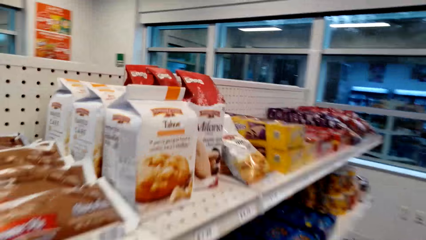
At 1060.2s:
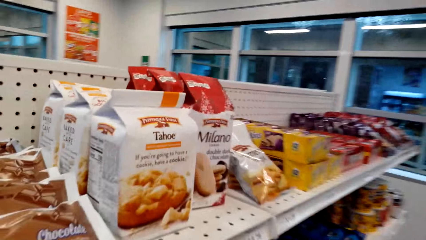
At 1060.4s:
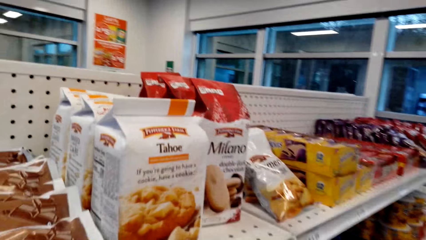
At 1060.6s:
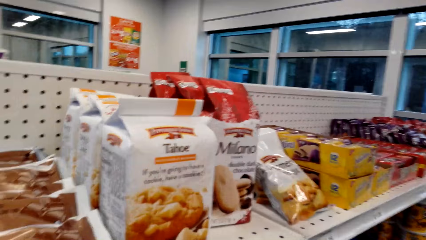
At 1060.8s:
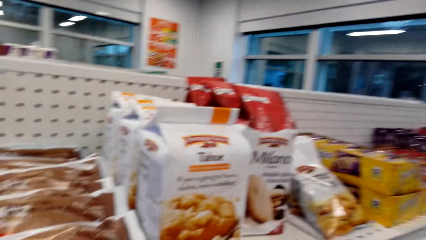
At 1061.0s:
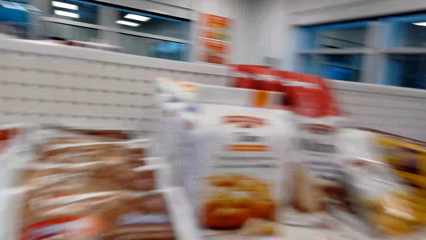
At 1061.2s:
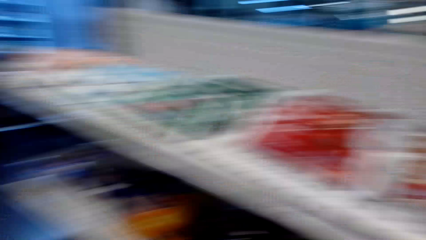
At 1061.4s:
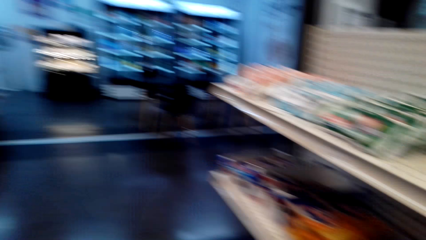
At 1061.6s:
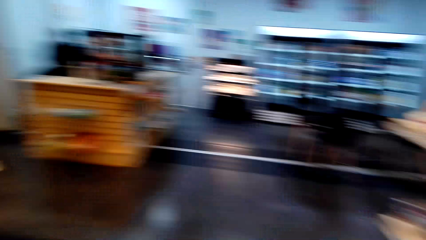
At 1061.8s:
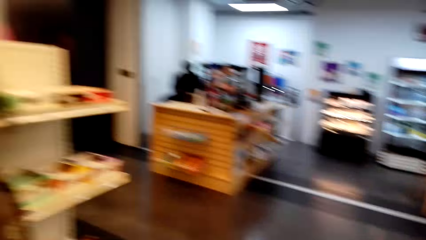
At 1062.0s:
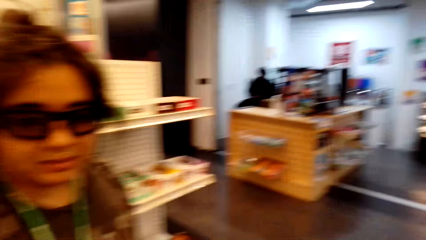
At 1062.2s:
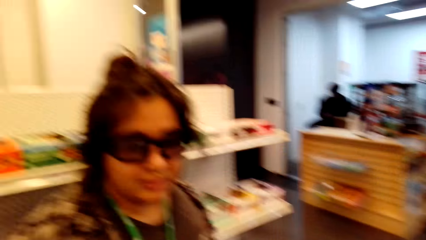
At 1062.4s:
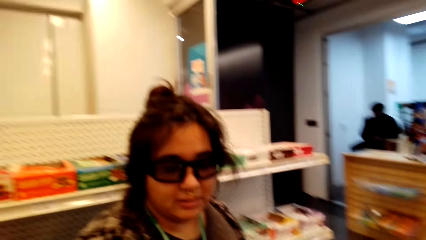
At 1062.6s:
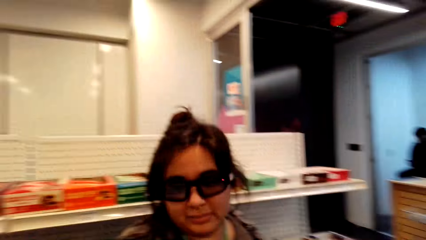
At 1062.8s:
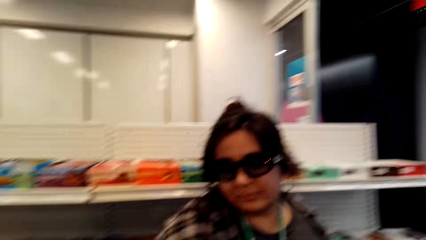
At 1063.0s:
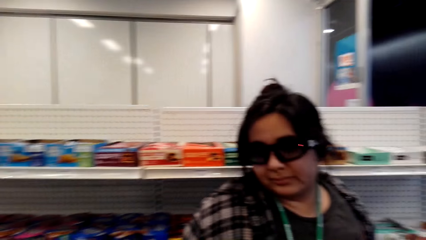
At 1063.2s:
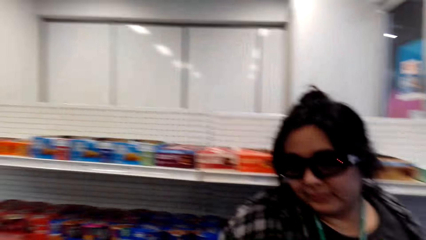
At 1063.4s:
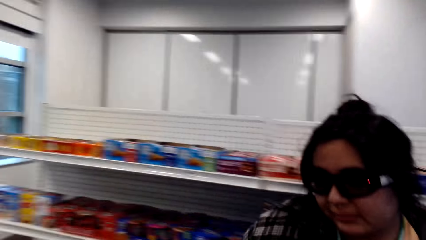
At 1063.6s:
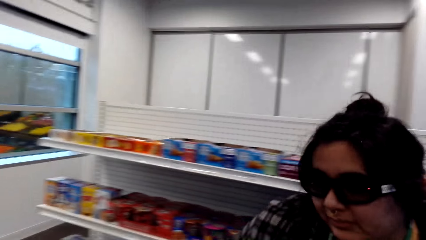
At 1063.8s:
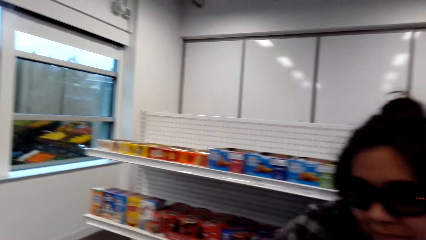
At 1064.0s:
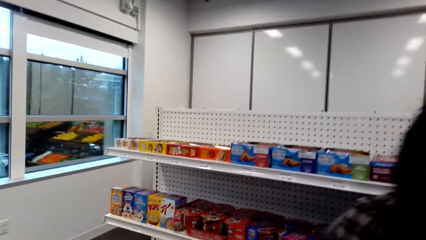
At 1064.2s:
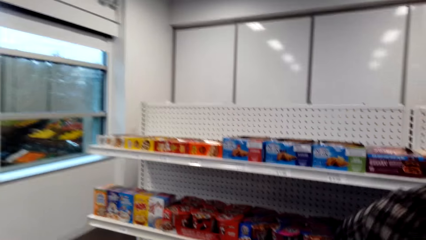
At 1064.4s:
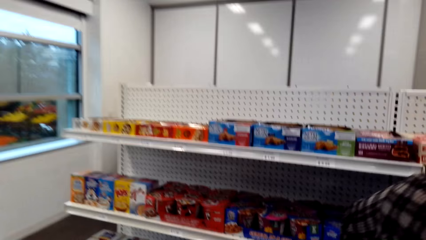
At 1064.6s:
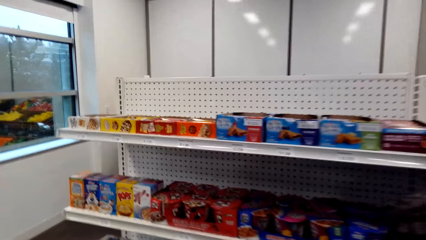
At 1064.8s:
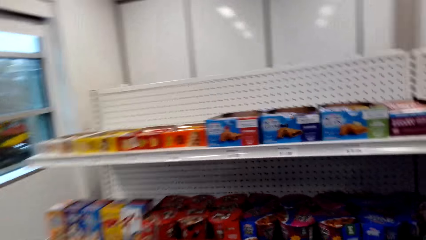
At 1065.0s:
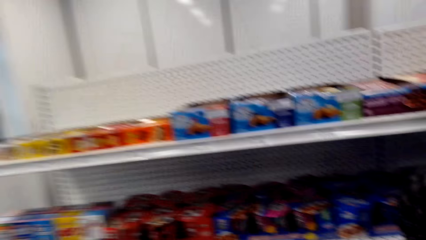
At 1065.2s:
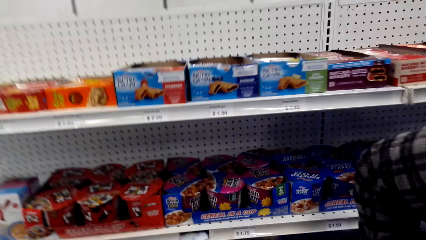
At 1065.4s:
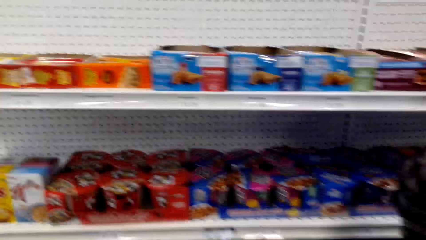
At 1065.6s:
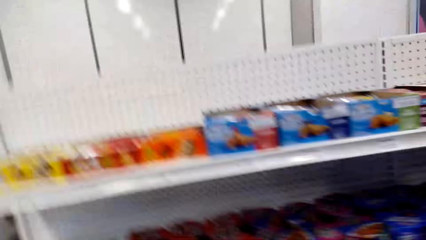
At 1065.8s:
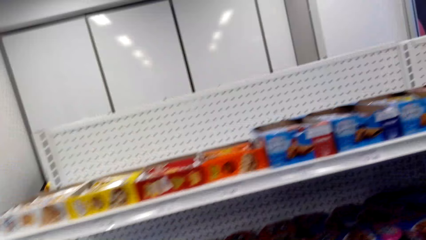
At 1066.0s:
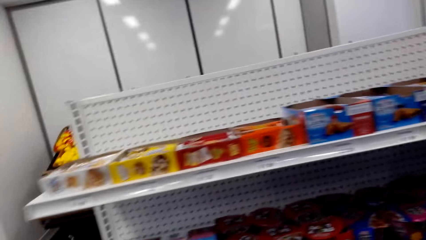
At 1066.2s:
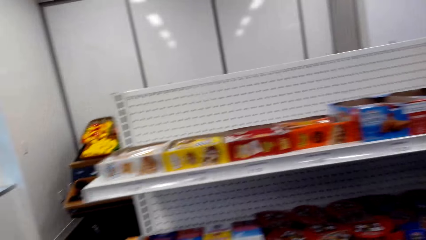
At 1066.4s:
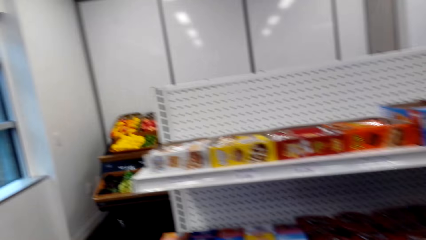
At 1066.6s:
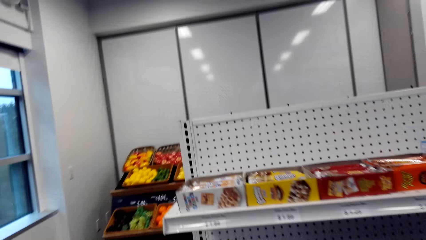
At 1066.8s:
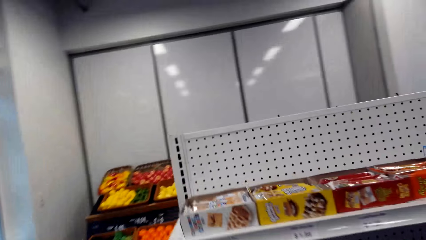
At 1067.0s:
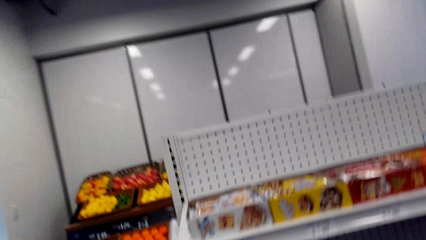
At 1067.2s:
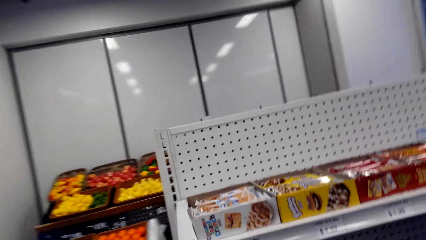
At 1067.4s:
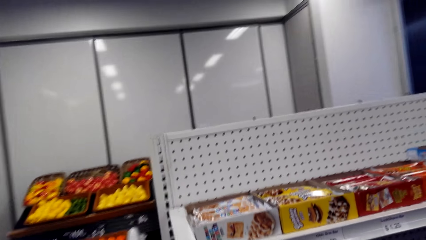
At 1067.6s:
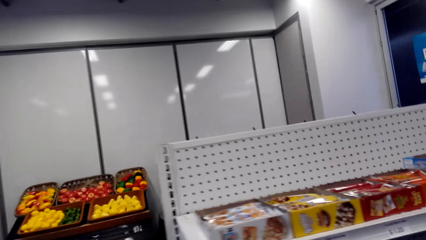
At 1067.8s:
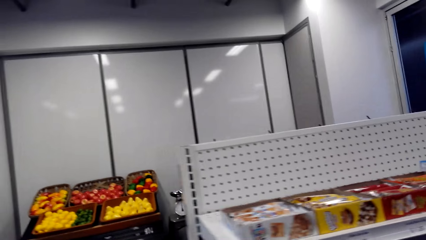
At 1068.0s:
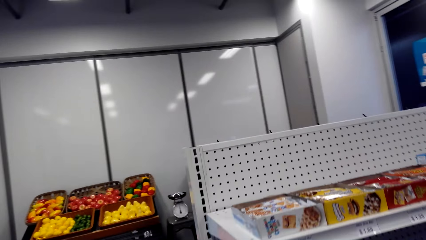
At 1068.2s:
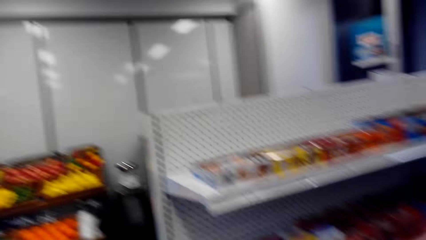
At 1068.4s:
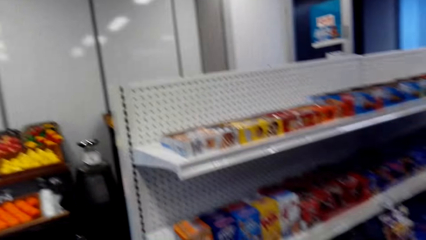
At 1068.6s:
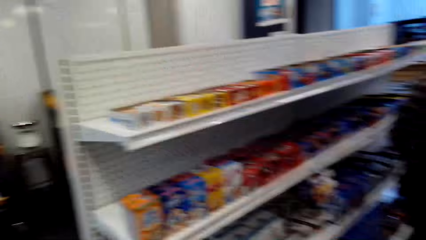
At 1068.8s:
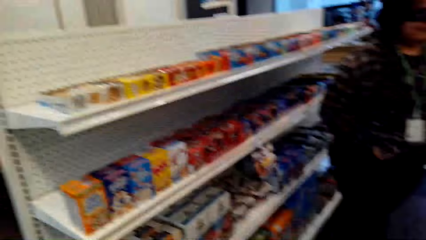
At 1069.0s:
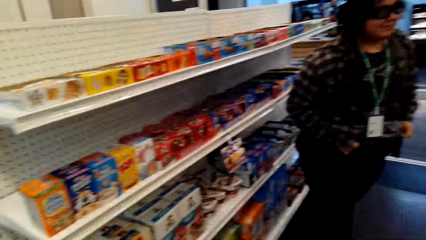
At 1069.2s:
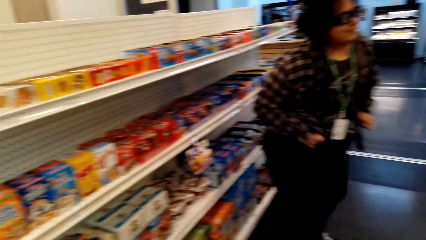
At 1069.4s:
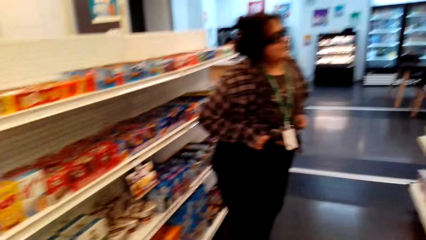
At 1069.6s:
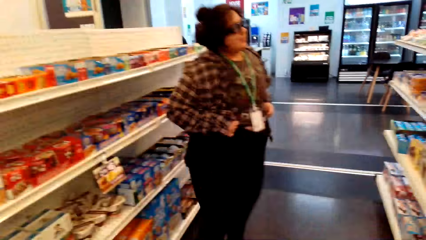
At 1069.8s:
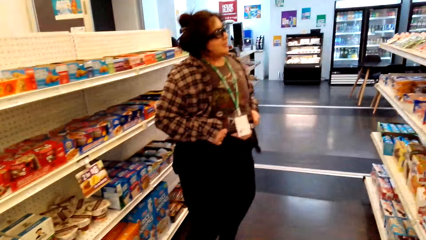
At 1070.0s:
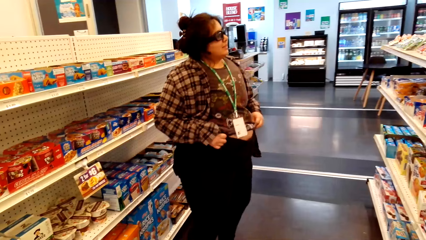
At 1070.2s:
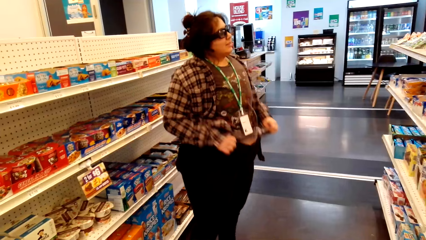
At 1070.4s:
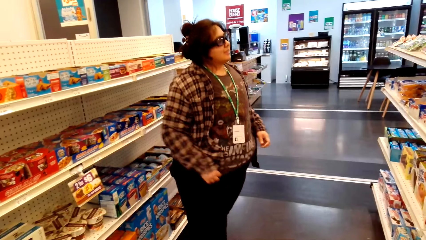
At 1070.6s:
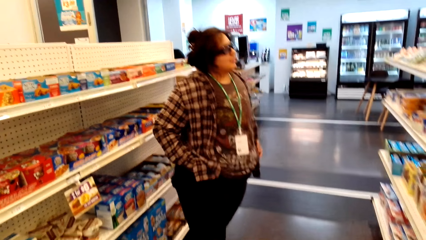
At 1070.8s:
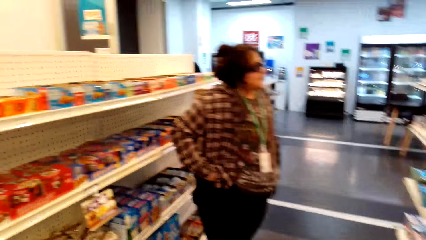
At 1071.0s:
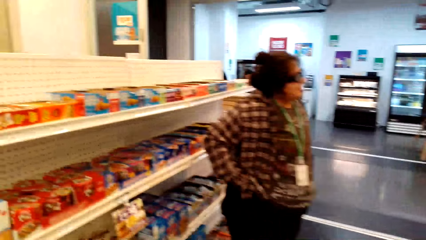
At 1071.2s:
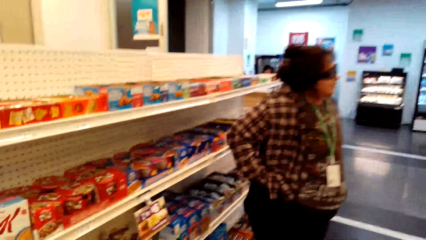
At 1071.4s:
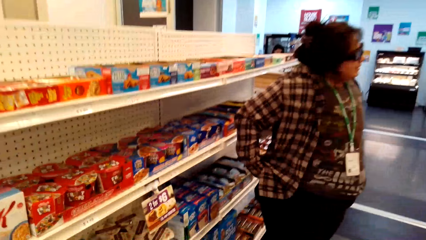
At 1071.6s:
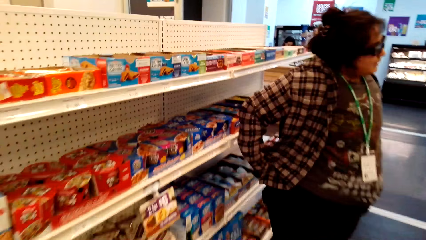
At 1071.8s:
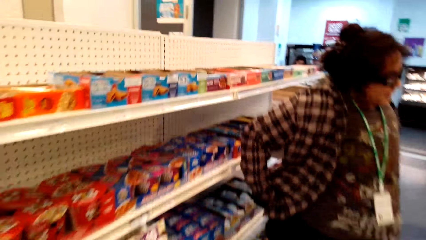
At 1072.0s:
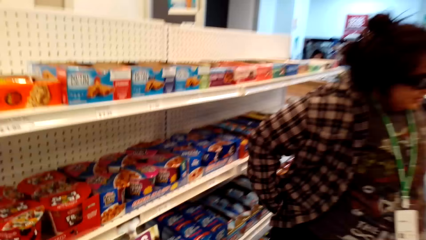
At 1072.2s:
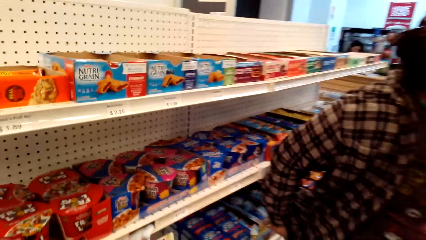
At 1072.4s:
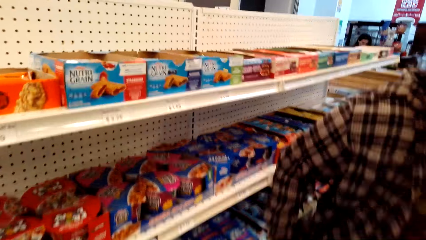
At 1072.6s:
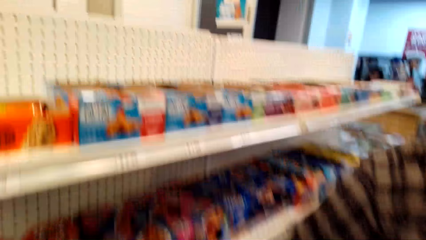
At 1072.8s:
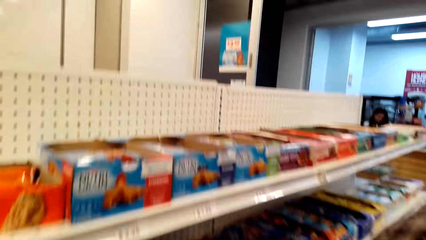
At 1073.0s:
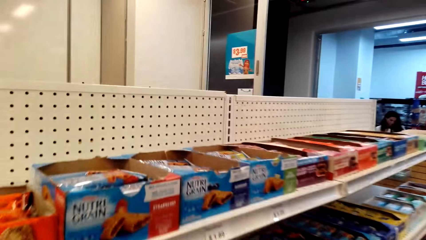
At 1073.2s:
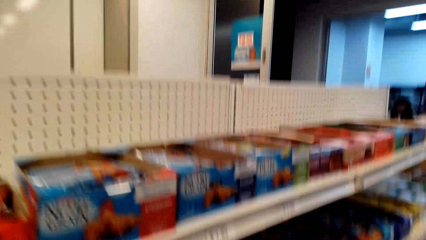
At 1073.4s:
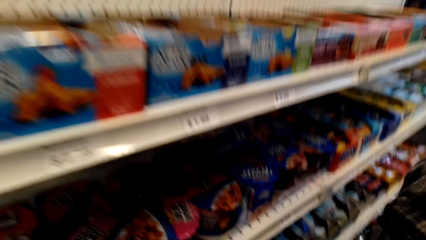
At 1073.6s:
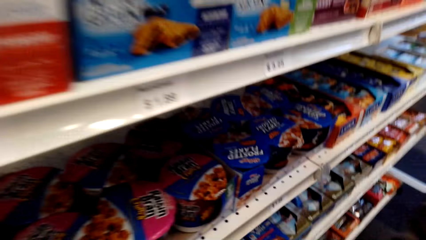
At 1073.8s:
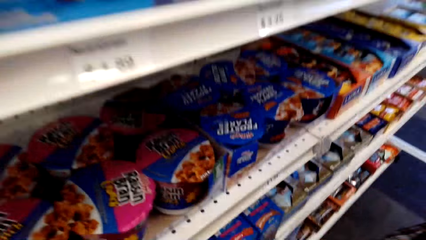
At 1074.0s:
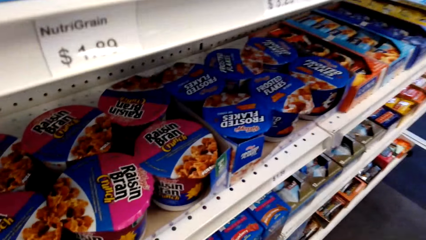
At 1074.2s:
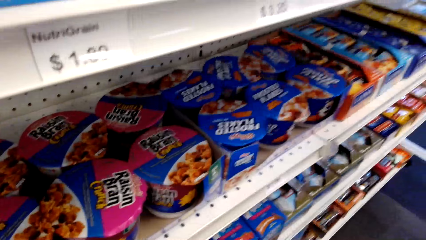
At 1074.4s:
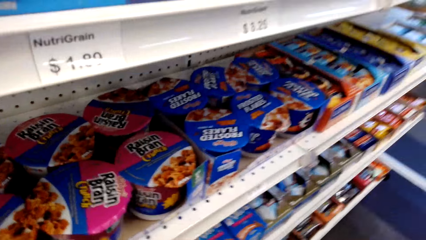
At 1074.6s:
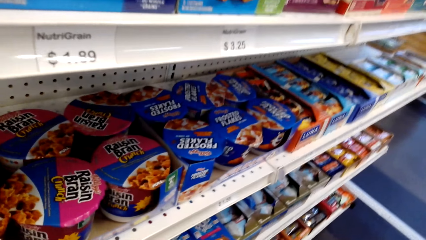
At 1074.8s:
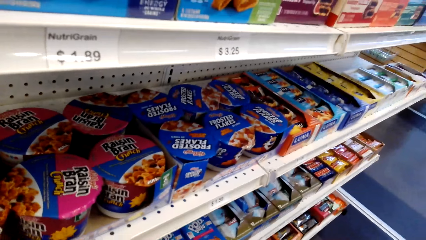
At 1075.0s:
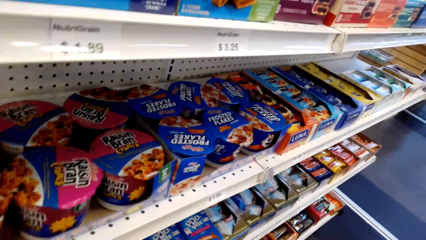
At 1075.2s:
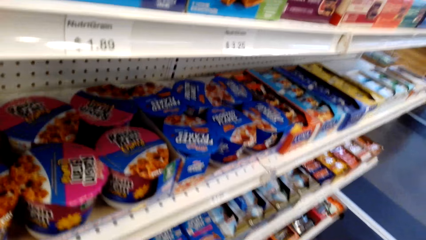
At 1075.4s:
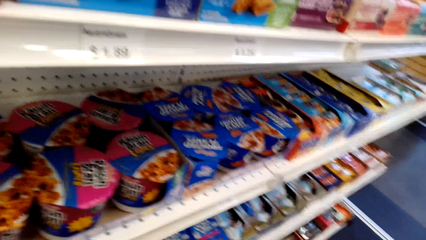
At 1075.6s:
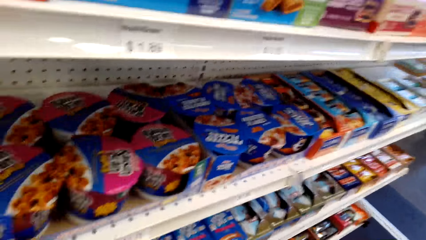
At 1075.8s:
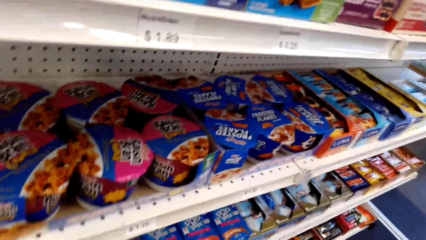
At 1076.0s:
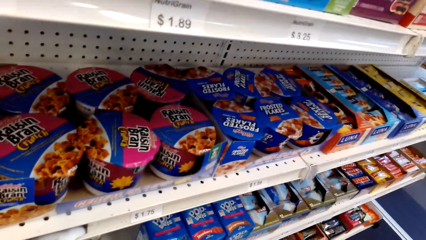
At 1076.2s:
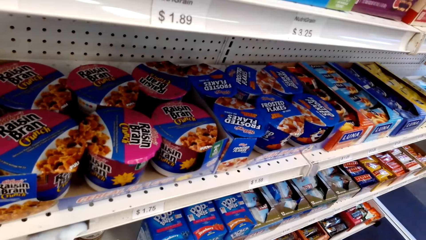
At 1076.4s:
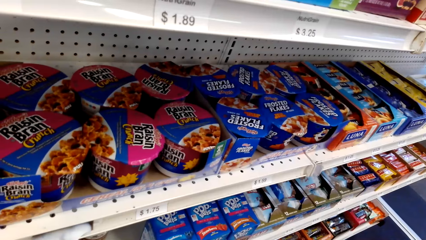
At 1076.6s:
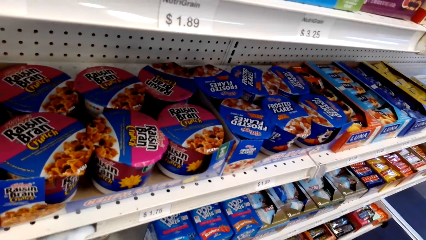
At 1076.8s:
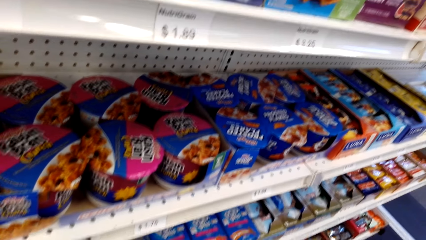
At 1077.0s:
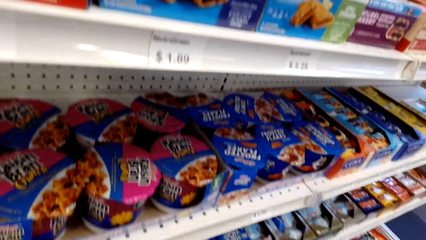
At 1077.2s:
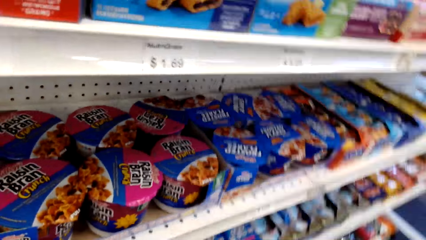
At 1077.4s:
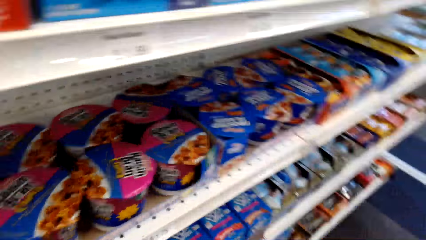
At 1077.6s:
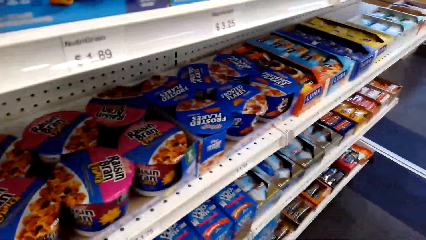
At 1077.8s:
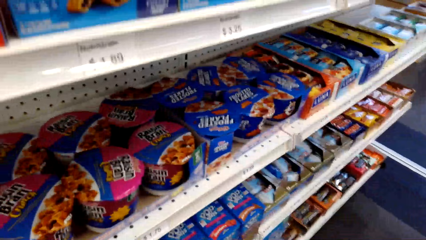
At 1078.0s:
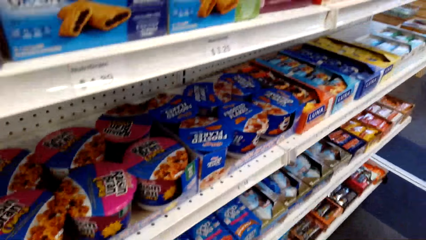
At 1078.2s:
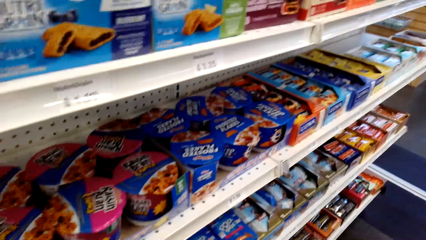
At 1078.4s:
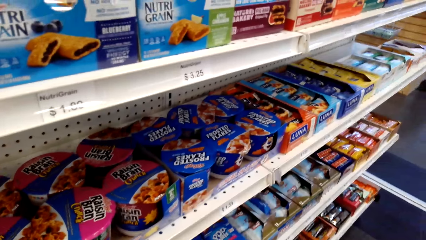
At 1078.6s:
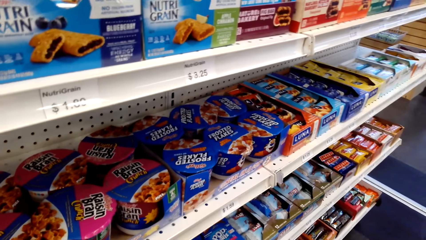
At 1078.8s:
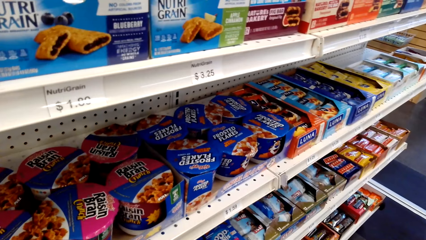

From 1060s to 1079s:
The camera wearer walks in the store along the shelves with a lady. The lady lifts up her pants. The camera wearer walks along the shelves. They stare at the food packs in the shelf.
